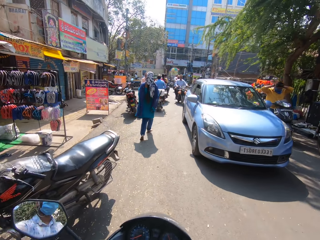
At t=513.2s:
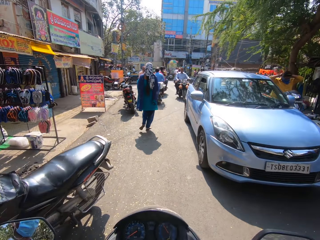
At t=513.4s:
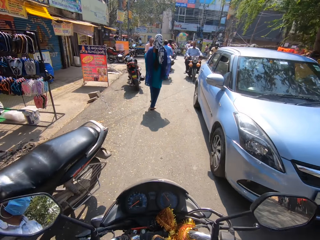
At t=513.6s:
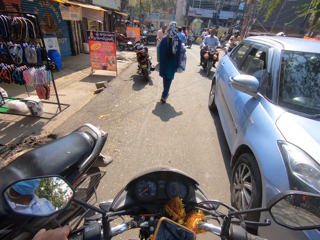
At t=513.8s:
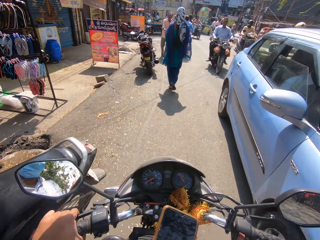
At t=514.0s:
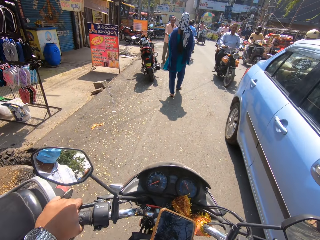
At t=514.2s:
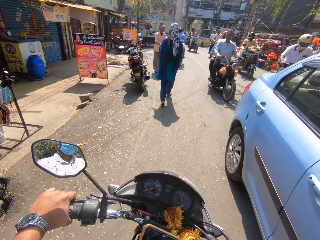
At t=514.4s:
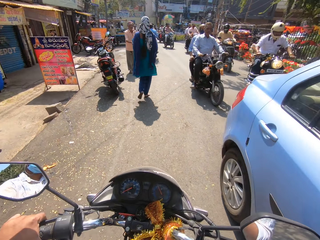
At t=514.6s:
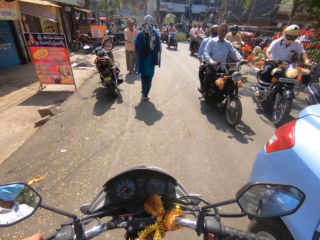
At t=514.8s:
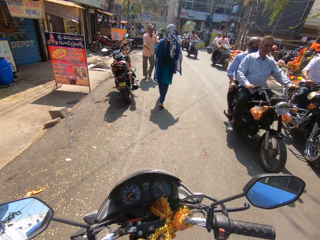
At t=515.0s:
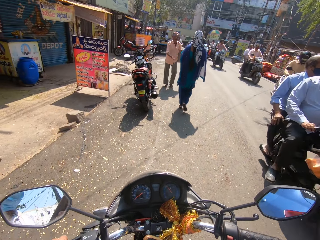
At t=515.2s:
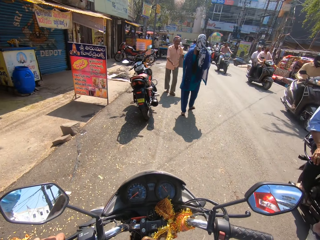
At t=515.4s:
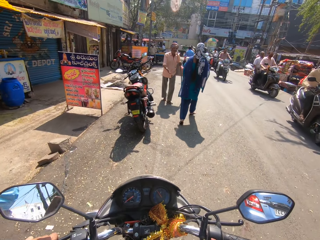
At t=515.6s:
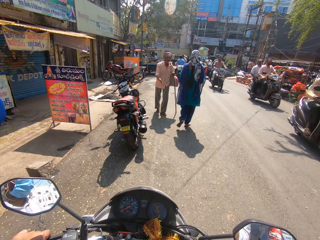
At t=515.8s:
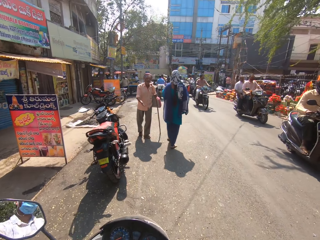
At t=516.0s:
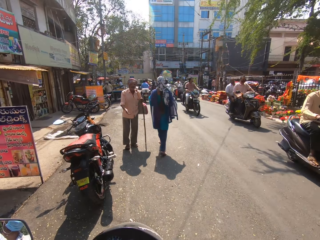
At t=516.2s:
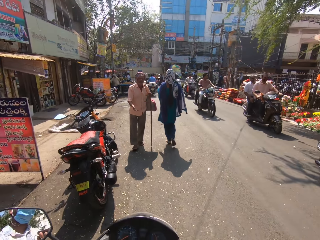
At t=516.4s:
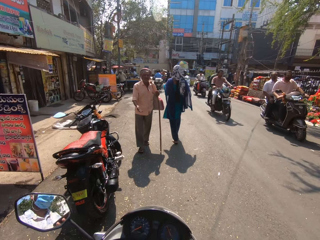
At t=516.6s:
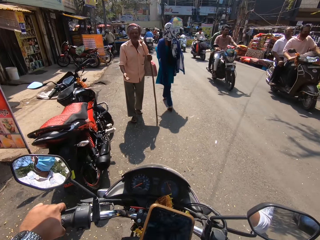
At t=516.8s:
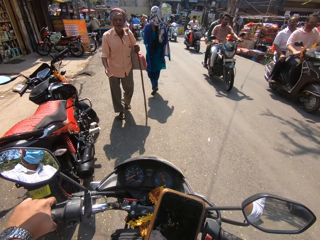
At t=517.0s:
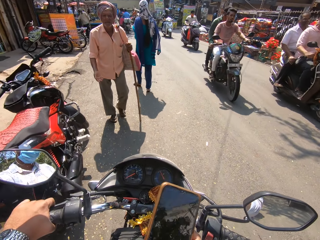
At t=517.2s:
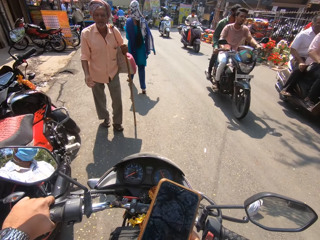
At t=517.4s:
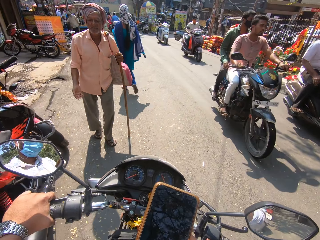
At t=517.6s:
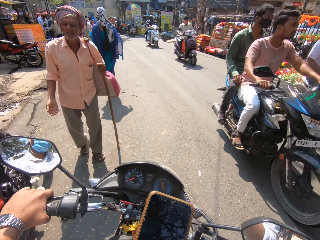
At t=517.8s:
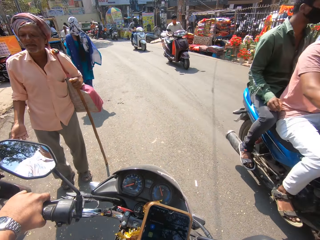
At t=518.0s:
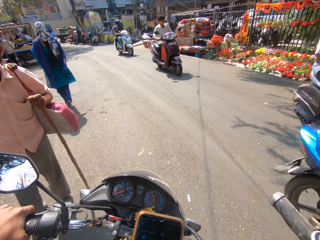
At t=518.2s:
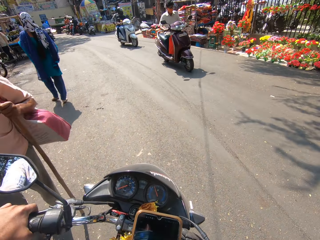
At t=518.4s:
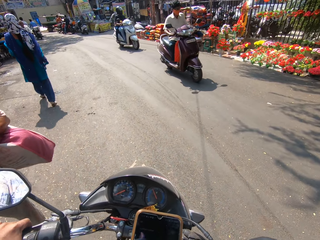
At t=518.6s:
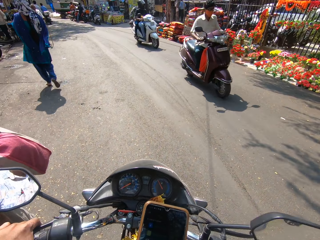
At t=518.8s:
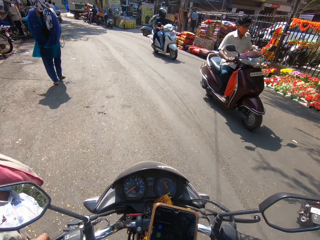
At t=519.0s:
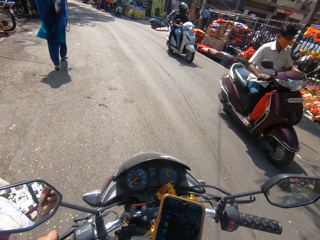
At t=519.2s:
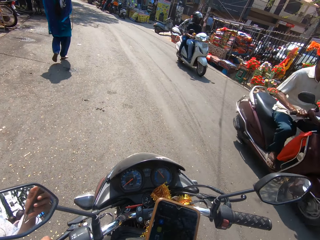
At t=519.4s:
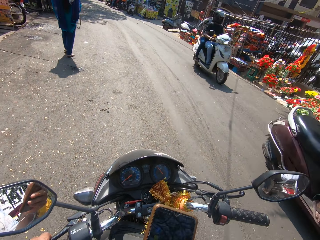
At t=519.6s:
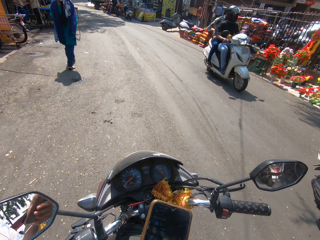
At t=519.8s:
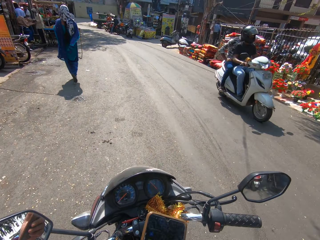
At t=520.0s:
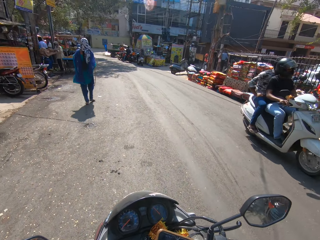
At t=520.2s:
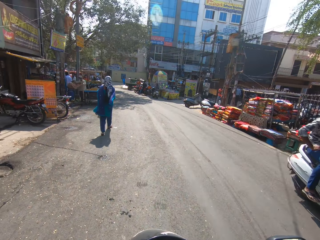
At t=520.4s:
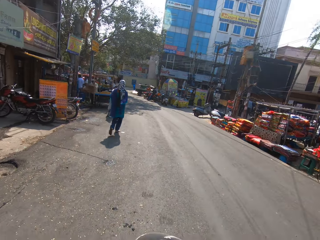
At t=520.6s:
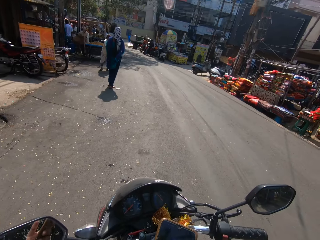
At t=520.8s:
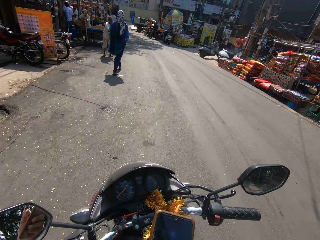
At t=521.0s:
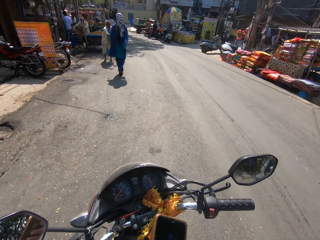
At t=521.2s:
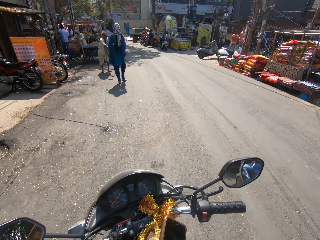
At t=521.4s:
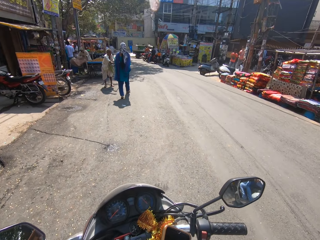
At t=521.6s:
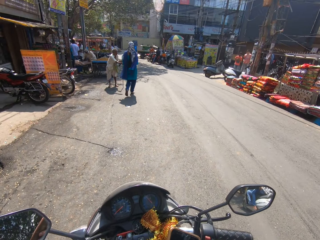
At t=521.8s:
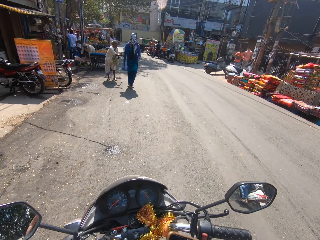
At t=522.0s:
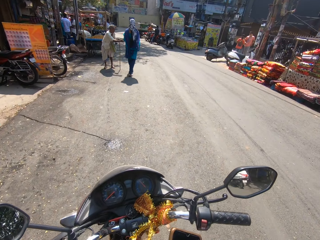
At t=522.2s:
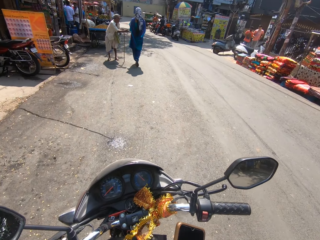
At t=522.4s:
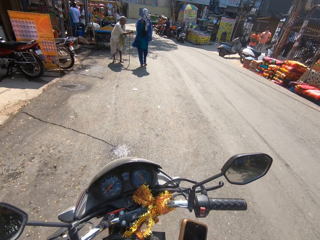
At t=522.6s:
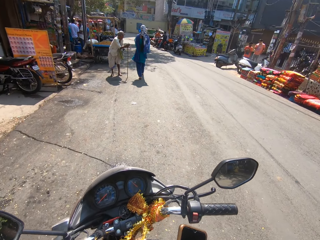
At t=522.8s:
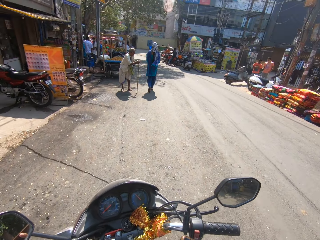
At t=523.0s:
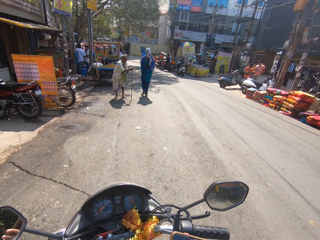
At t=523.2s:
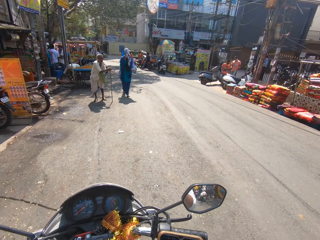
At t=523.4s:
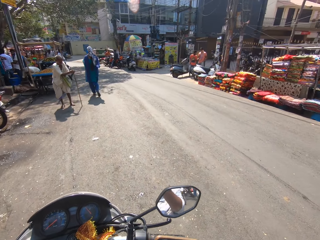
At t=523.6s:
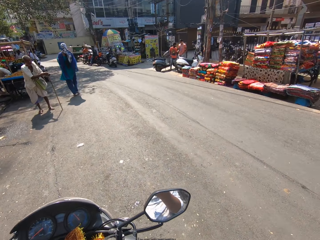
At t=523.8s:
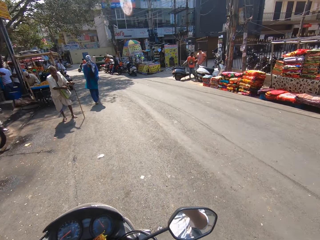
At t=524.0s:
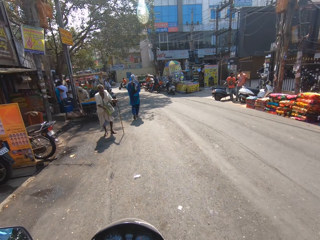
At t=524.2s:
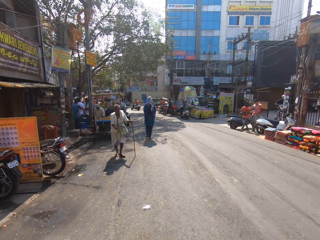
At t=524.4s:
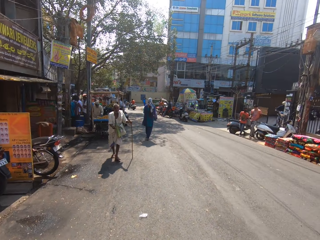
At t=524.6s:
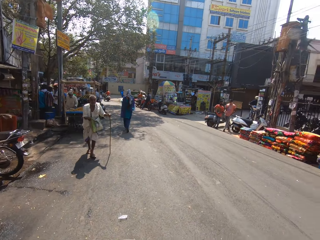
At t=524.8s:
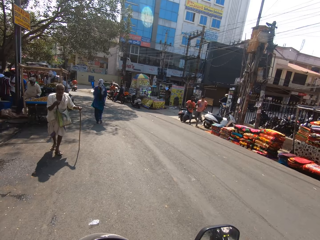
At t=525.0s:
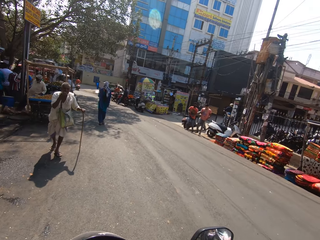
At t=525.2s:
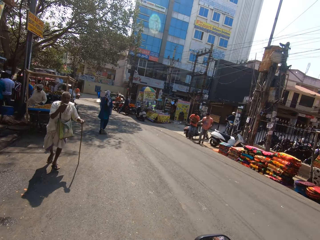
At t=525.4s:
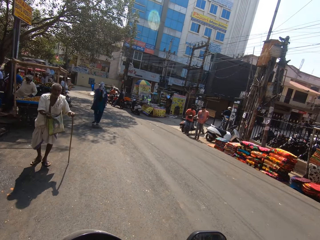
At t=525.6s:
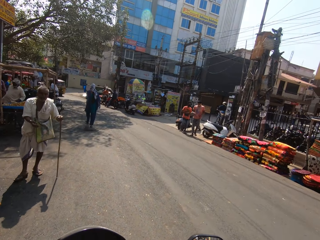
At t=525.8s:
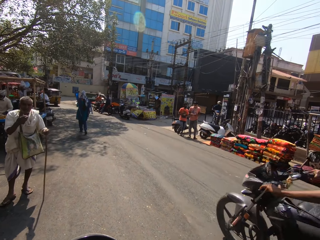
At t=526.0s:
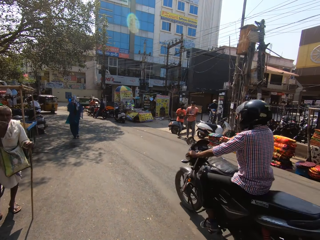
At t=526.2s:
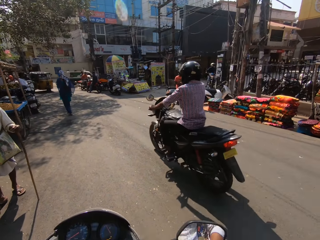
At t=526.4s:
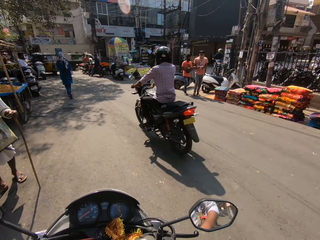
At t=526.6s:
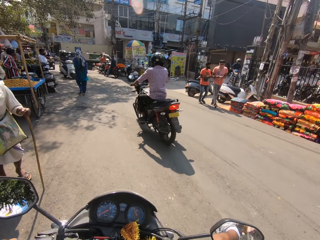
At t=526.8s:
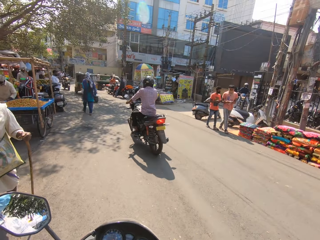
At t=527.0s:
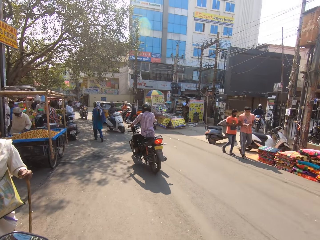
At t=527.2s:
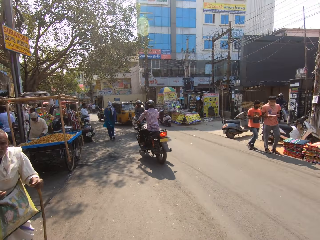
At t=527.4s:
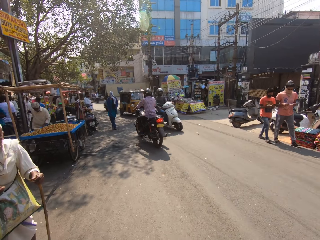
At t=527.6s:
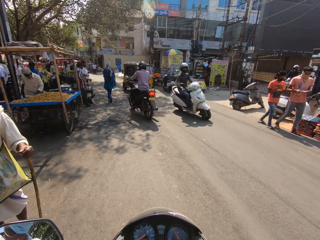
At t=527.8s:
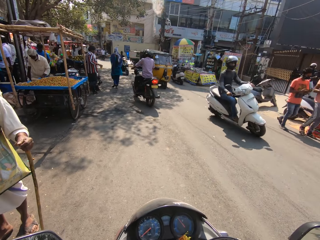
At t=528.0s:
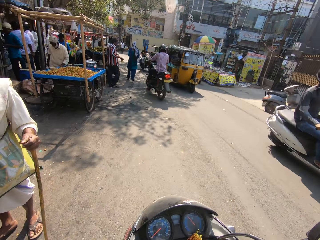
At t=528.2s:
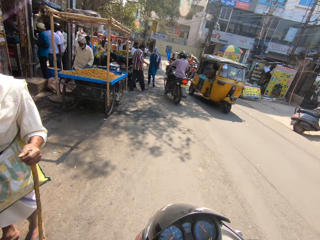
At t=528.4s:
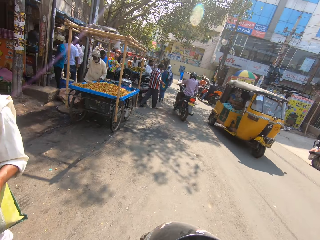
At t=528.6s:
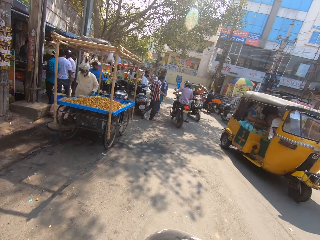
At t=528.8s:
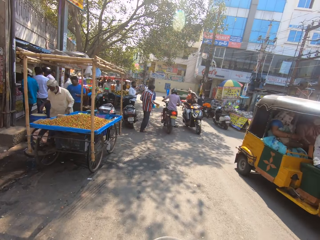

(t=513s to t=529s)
The camera wearer holds the motorbike handle with the left hand. They stare around on the road. They drive the motorbike.

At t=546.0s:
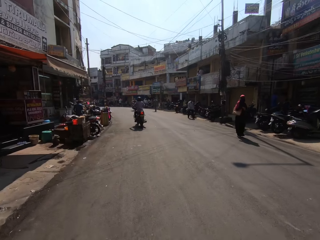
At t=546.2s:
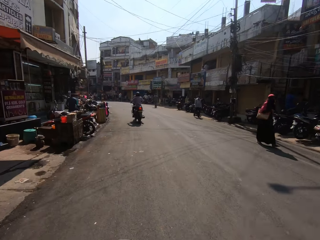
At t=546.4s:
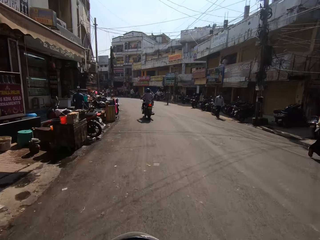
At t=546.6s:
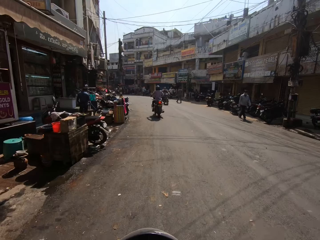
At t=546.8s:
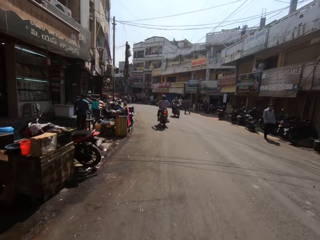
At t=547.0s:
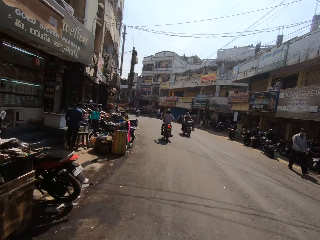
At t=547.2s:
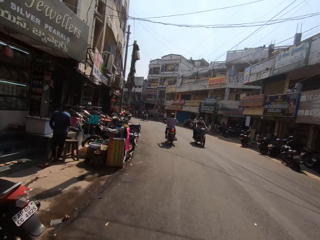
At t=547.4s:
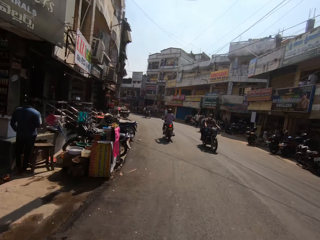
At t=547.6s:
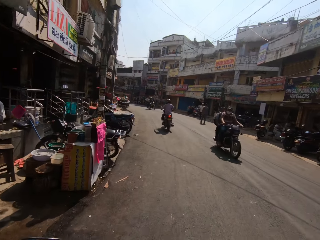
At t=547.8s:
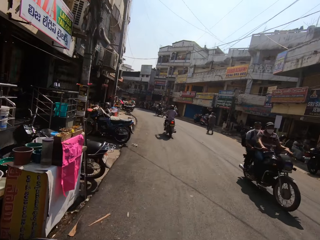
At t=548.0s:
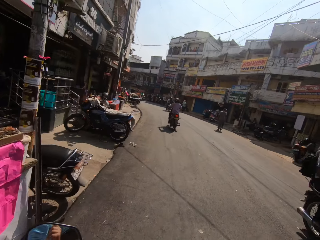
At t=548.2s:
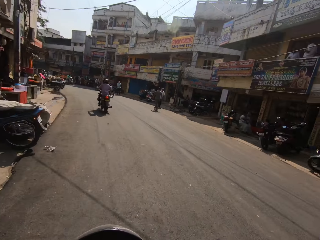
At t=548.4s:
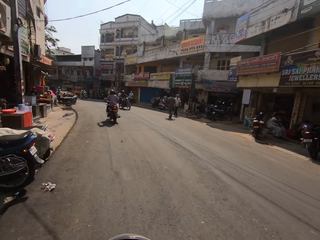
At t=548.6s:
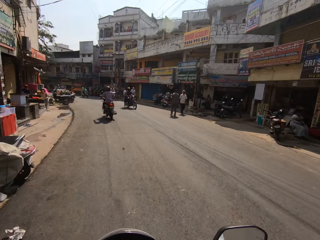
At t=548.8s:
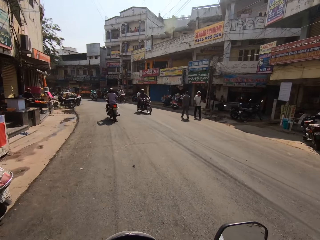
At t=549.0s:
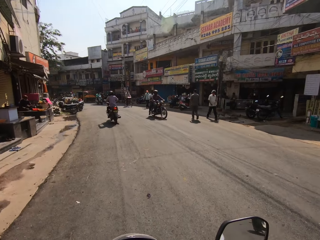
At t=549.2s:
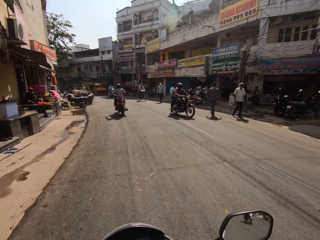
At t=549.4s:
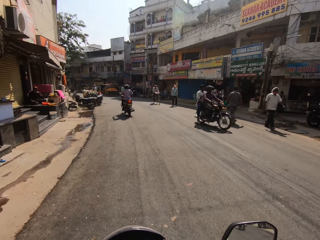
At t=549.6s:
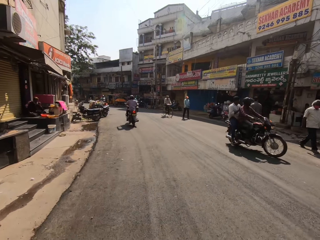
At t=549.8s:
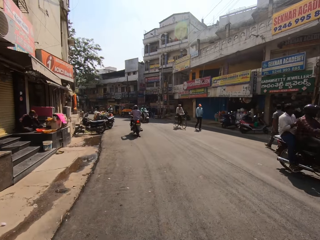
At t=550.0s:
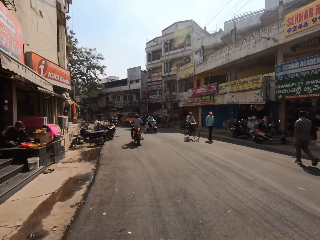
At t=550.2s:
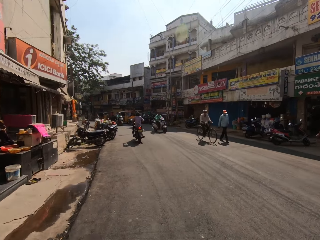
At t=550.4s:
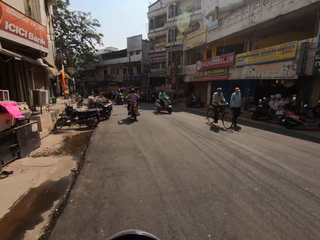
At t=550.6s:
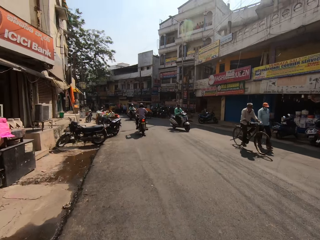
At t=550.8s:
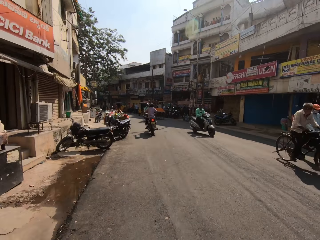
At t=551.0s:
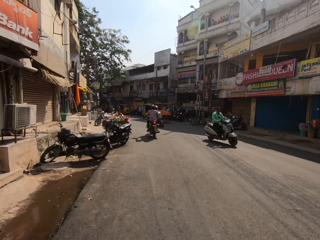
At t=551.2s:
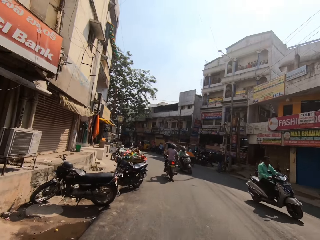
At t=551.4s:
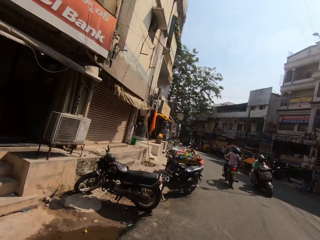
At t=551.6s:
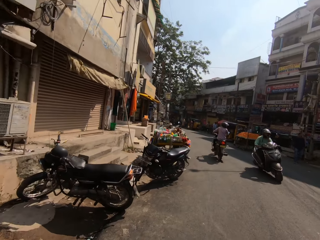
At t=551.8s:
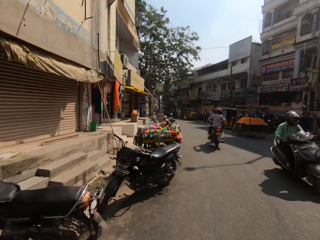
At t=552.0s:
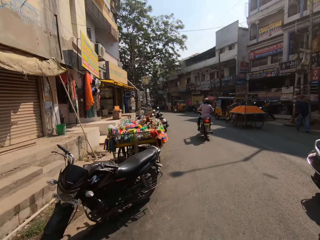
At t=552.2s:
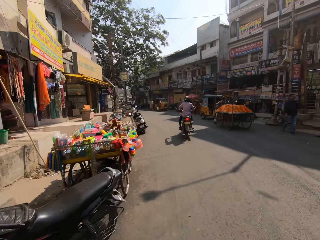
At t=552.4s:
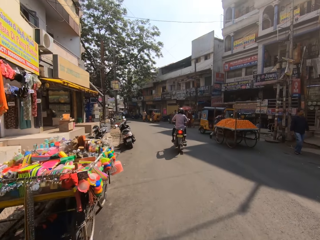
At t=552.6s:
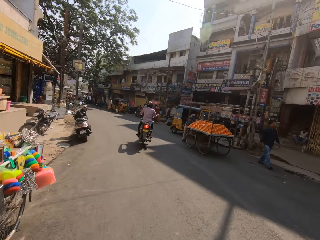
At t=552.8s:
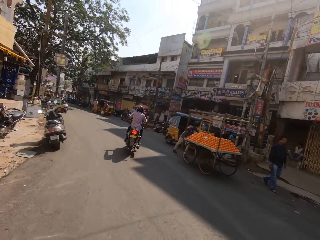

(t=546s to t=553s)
The camera wearer rides a motorbike on the road. They talk. They ride the motorbike on the road. They stare around on the road. They talk. They ride the motorbike on the road. They talk.
